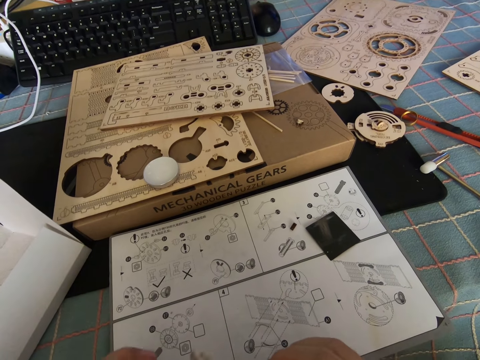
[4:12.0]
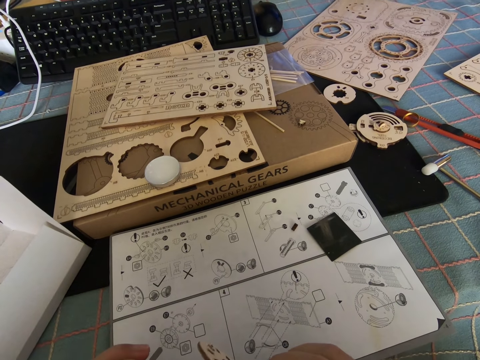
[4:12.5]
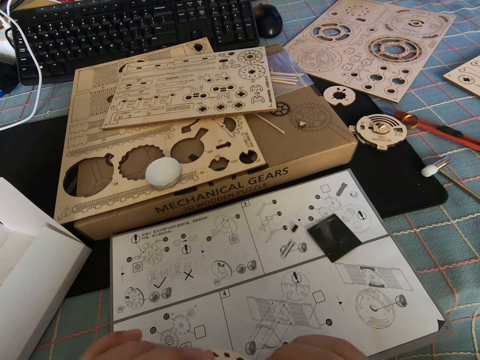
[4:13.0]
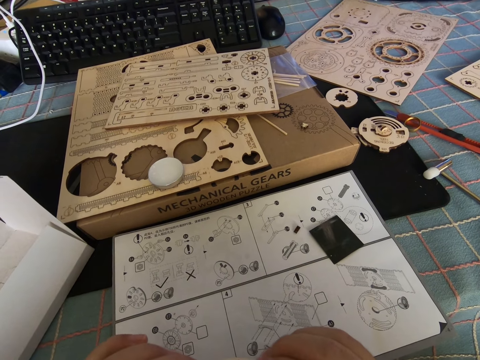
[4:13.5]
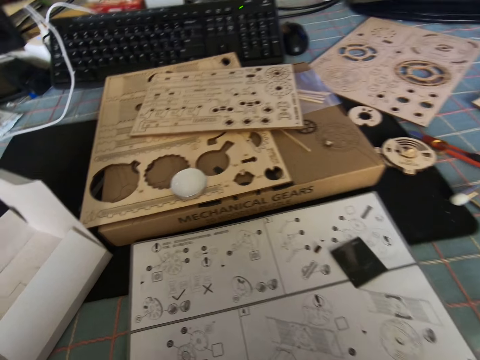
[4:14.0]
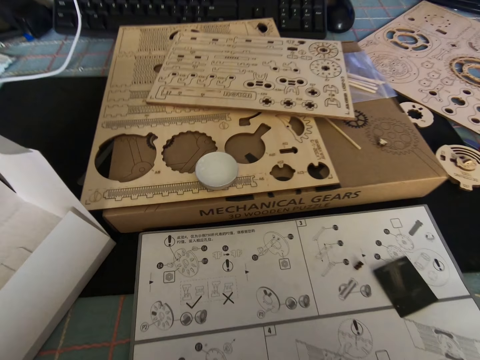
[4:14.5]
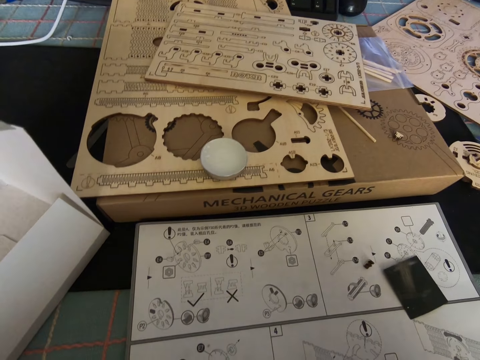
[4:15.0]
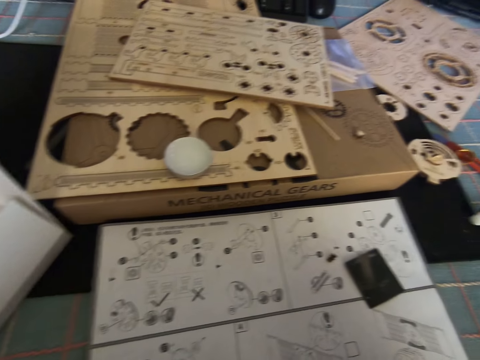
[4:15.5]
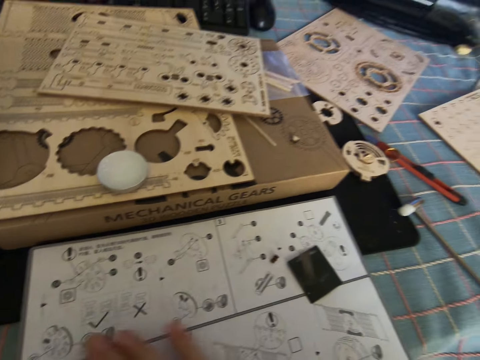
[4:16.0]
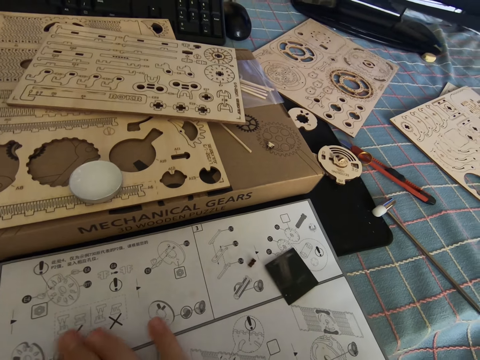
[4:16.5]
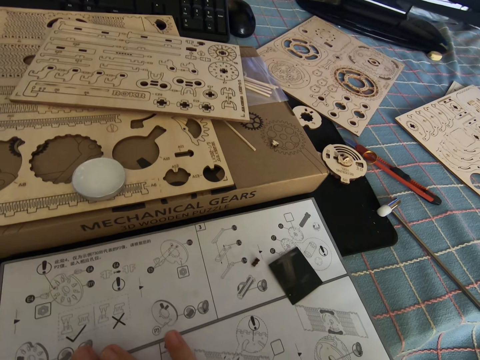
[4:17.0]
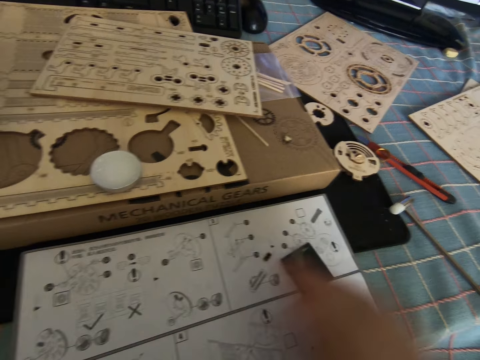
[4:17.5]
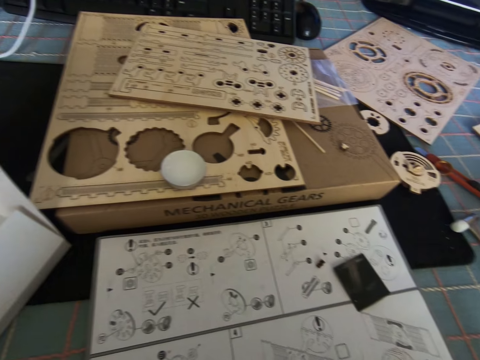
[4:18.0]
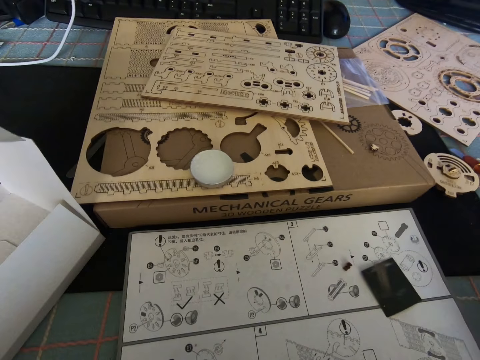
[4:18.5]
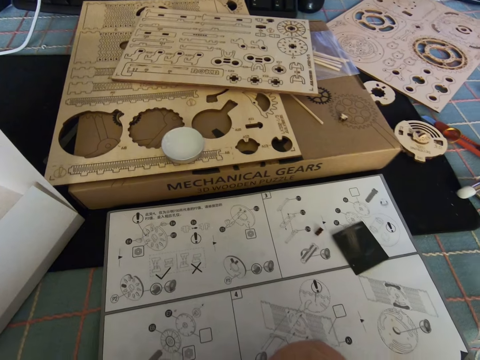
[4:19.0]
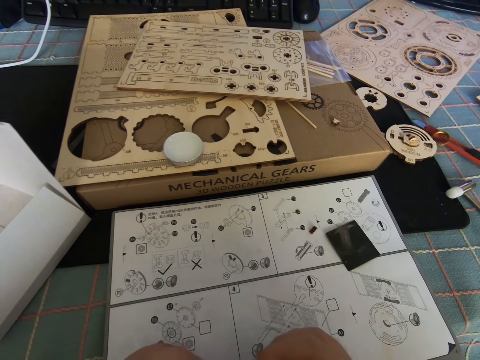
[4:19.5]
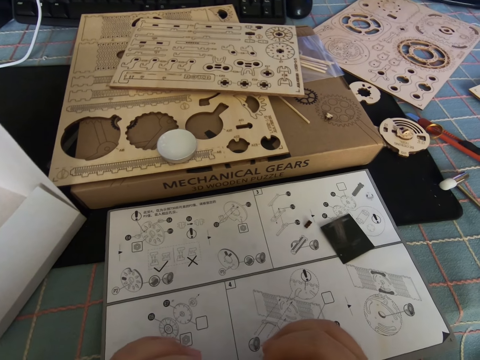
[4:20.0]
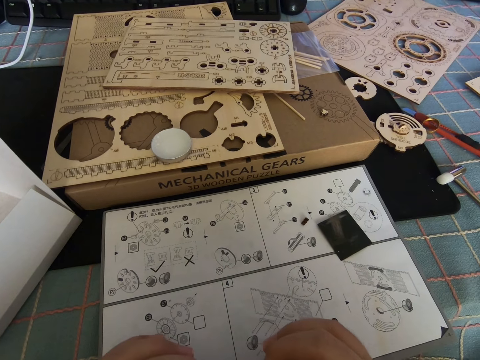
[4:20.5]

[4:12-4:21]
The camera wearer stares around.

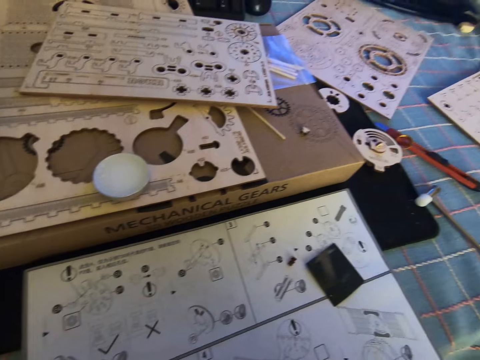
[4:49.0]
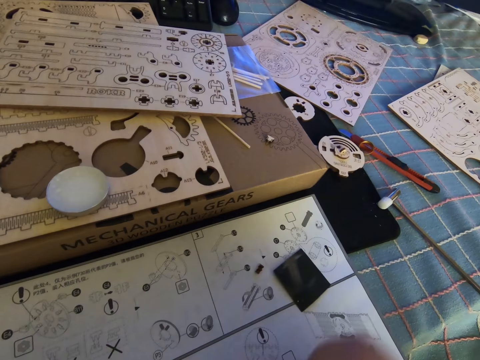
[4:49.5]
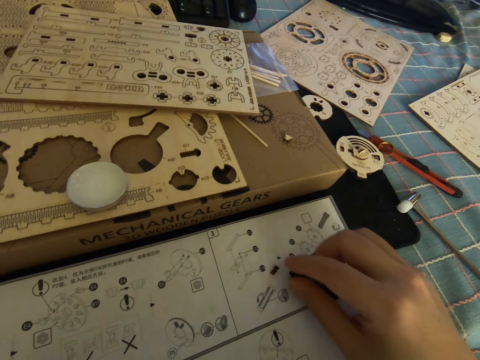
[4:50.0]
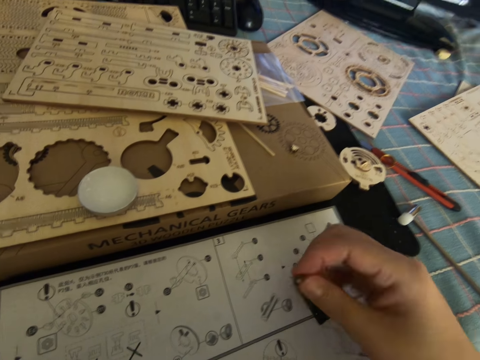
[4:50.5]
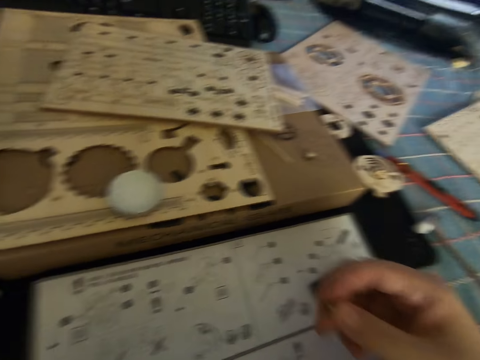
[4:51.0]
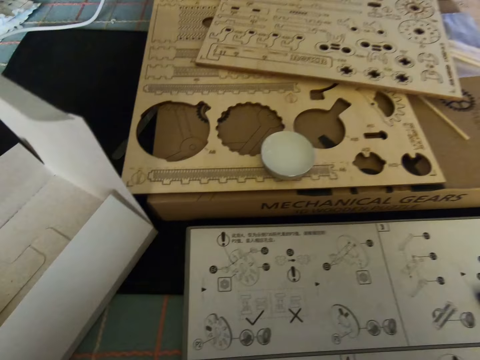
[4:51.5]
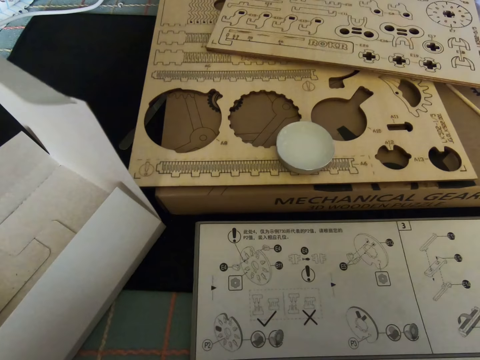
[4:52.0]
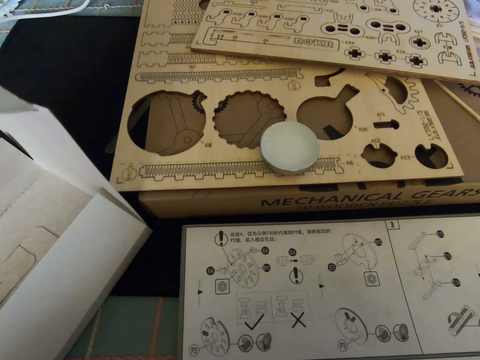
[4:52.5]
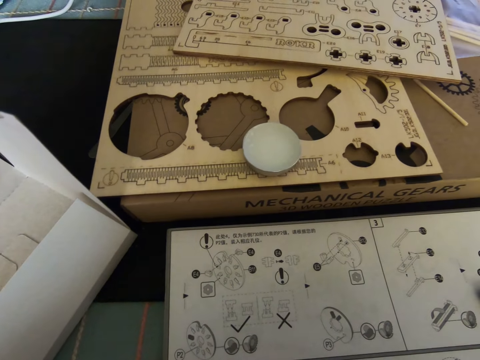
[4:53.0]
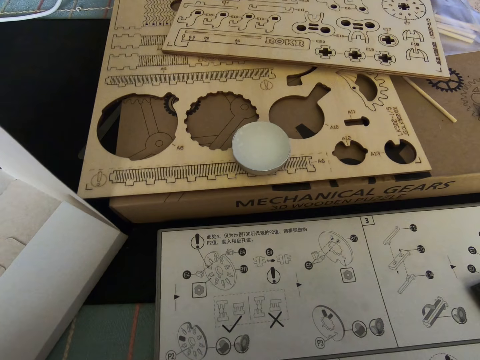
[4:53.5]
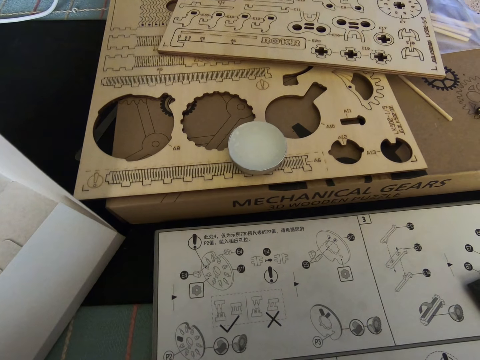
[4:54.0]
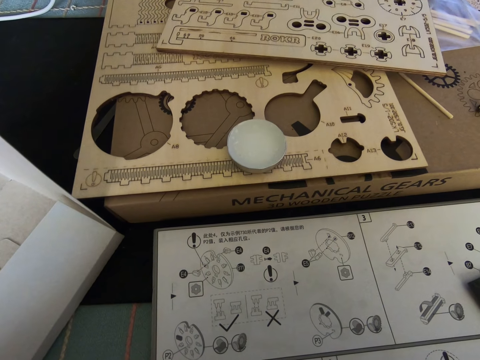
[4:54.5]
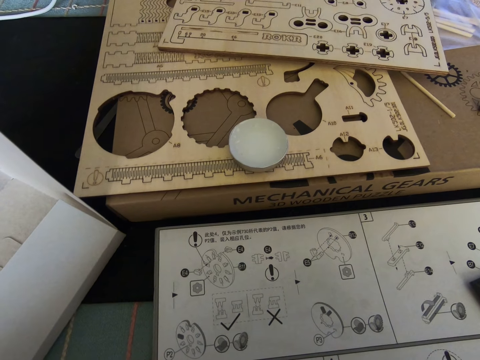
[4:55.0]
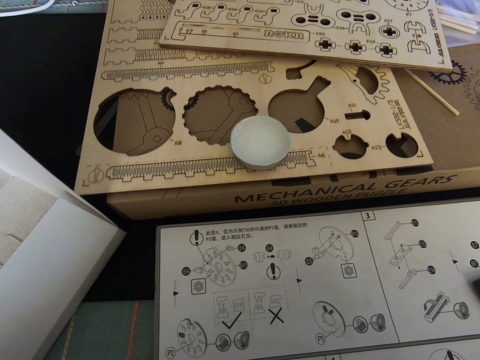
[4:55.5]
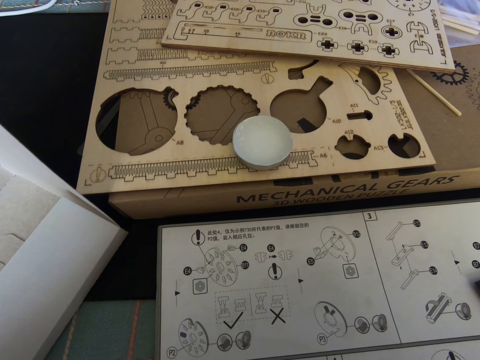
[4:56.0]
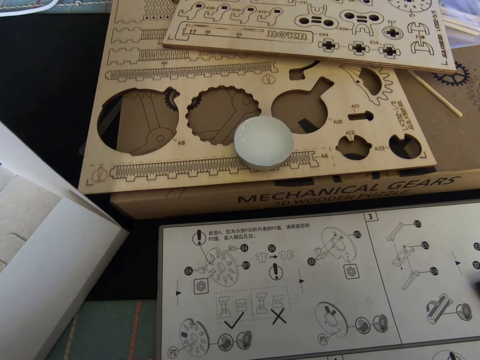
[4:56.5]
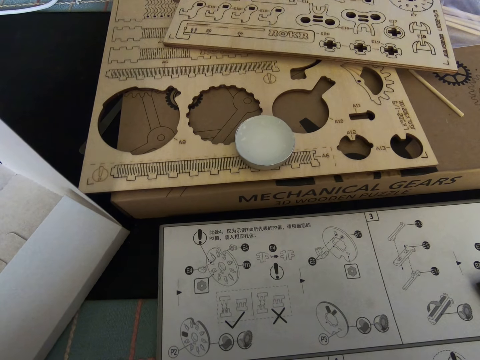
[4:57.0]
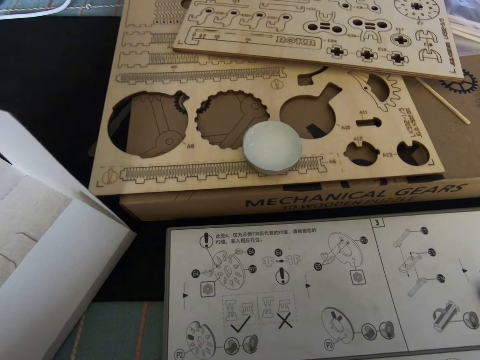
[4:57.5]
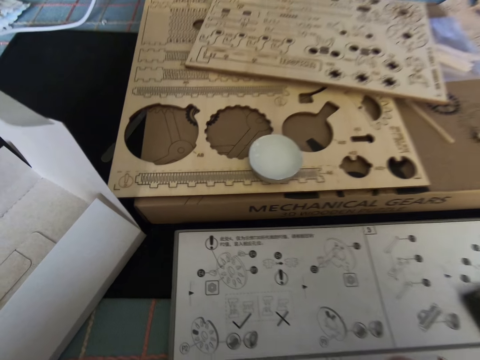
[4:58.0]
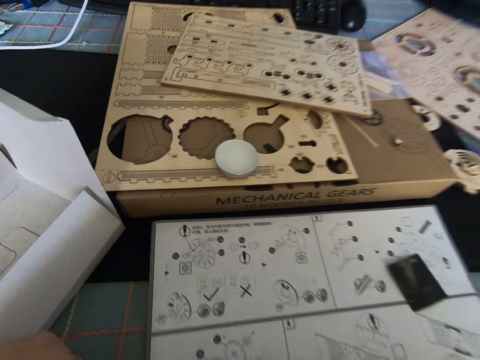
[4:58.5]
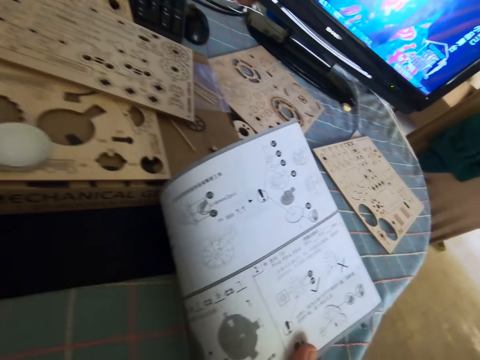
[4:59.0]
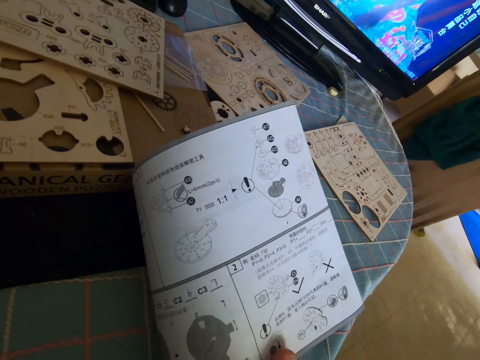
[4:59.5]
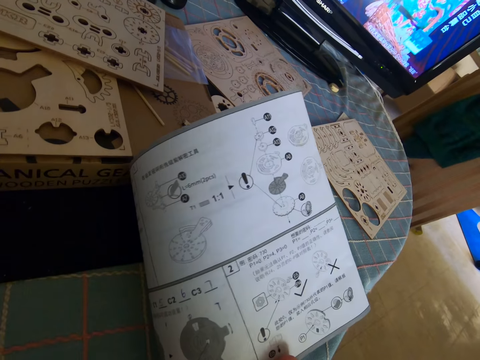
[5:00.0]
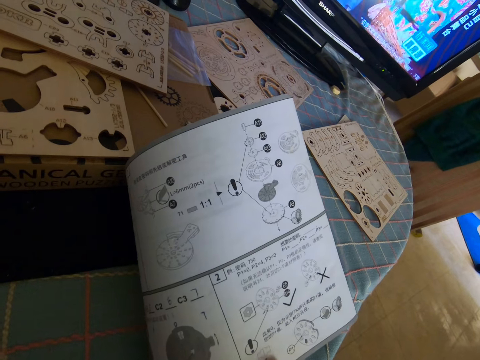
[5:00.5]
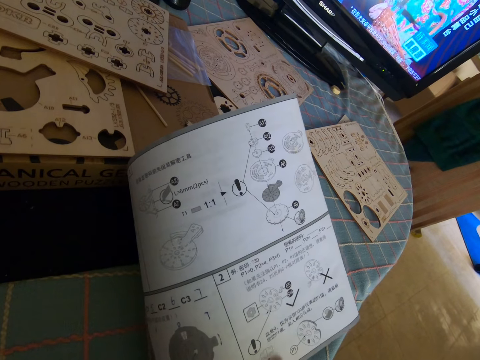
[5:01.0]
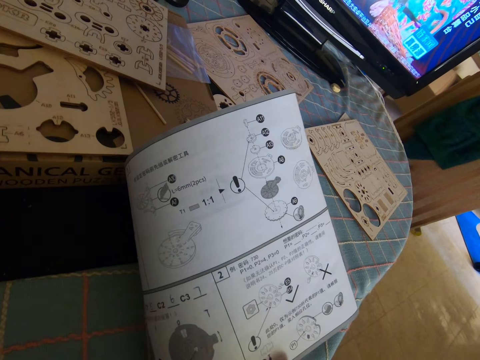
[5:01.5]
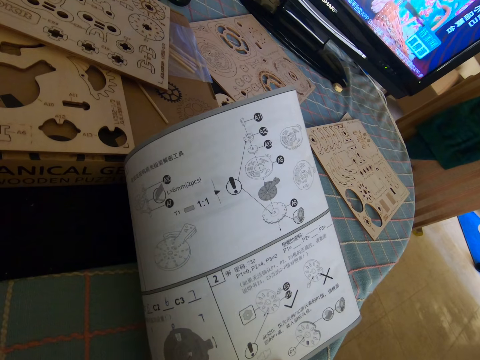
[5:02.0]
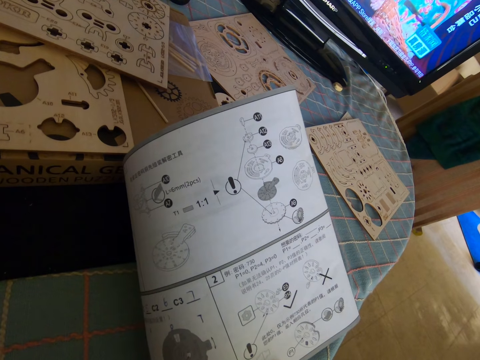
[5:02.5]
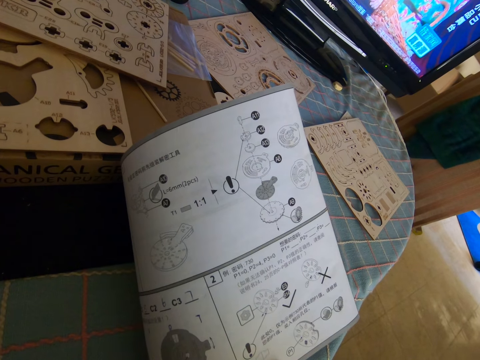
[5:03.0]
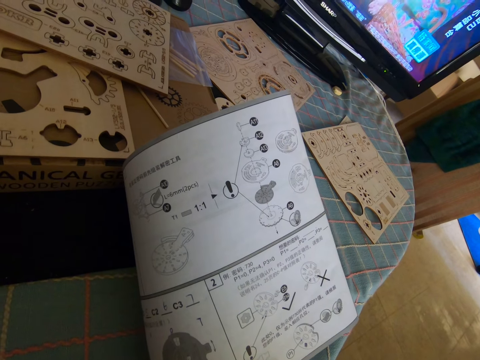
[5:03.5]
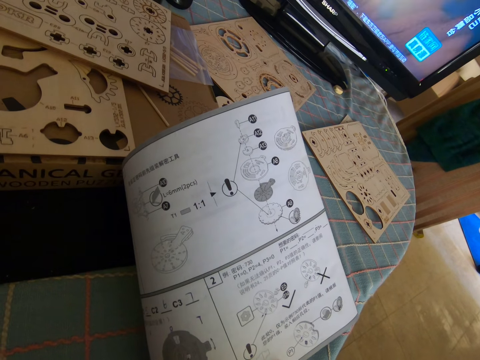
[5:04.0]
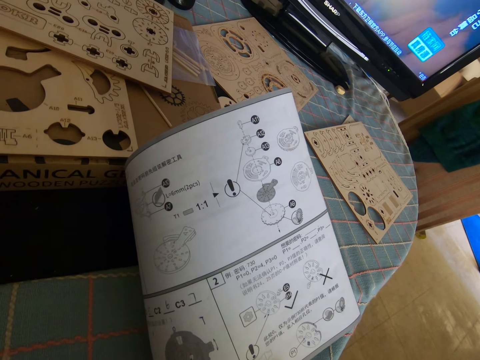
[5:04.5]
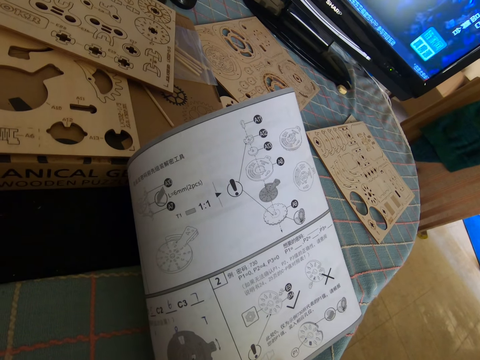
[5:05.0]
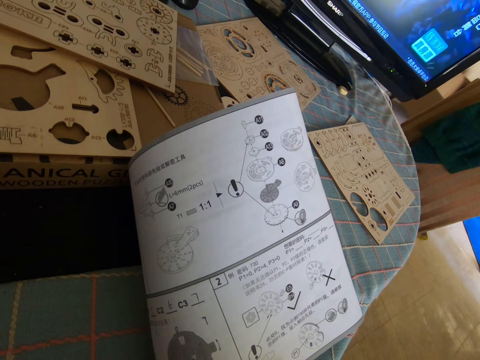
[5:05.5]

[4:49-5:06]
The camera wearer picks up a bolt from the table with his right hand. He flips the instructional manual and reads the instruction manual.
